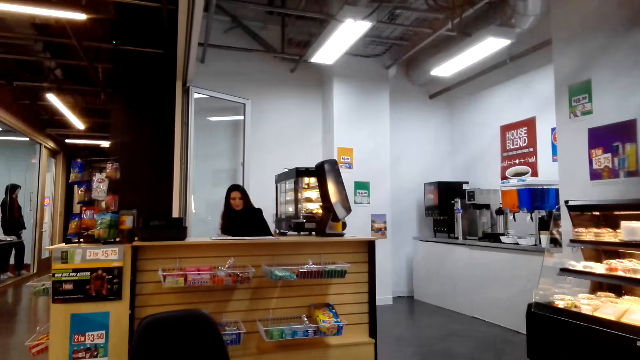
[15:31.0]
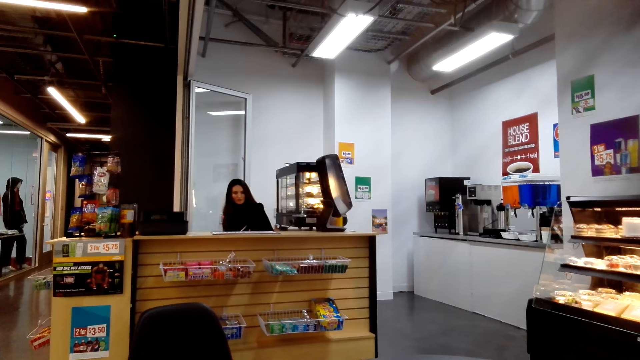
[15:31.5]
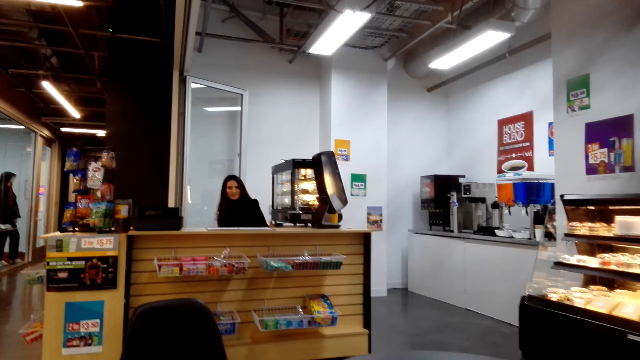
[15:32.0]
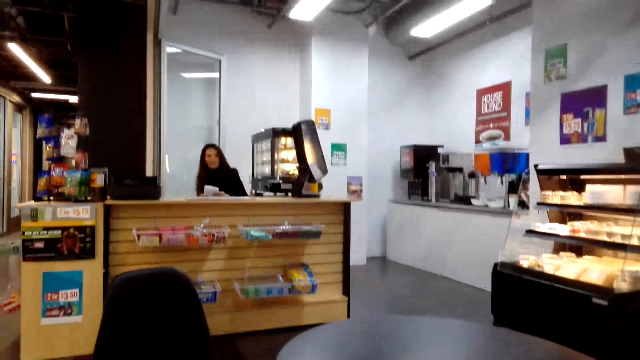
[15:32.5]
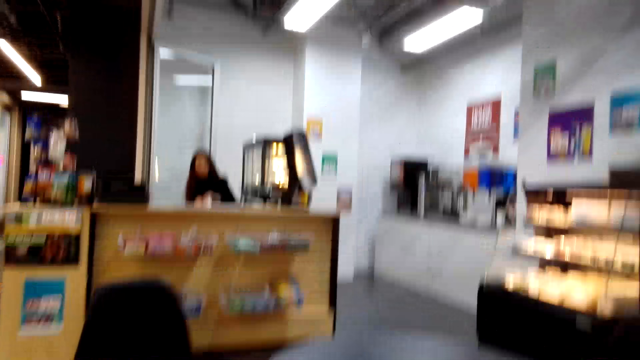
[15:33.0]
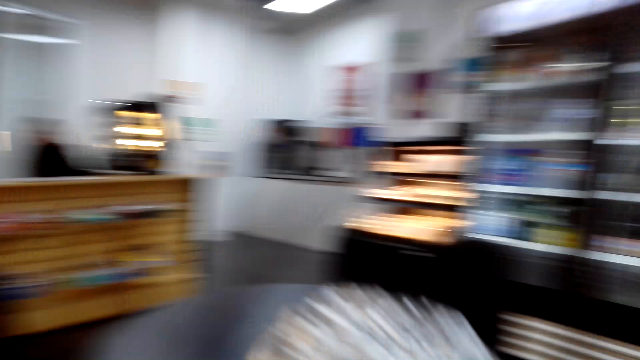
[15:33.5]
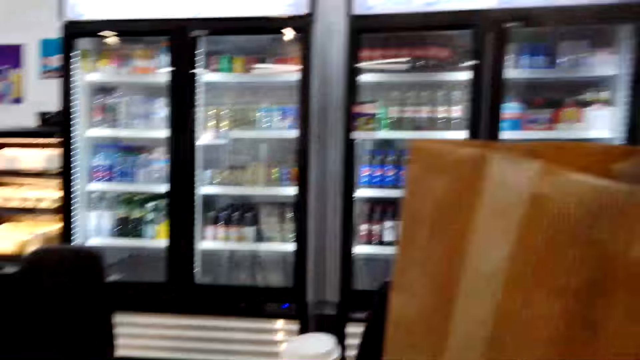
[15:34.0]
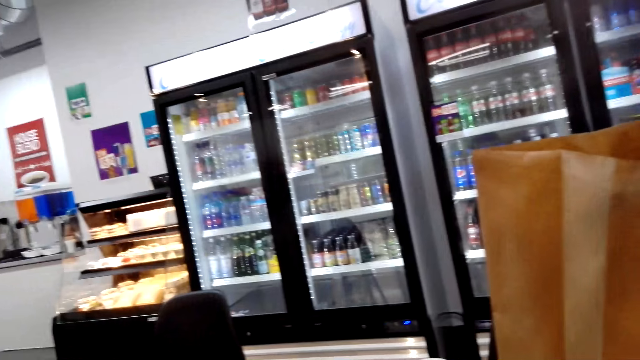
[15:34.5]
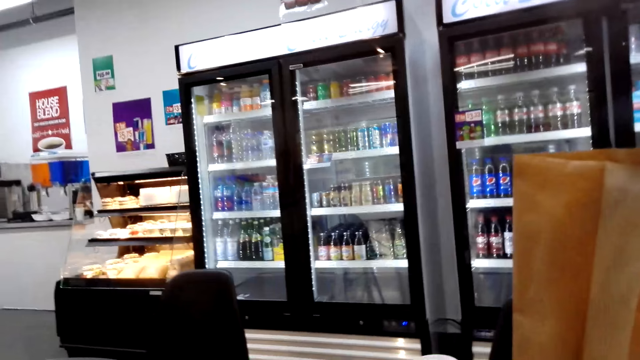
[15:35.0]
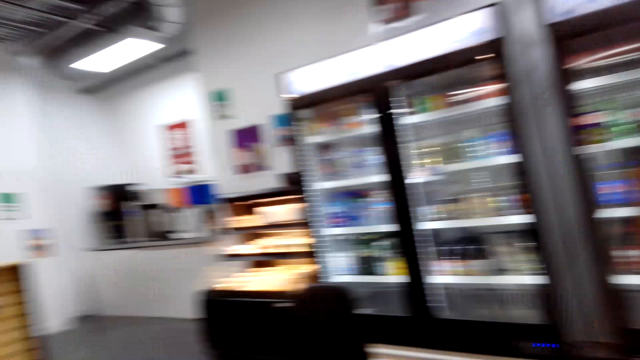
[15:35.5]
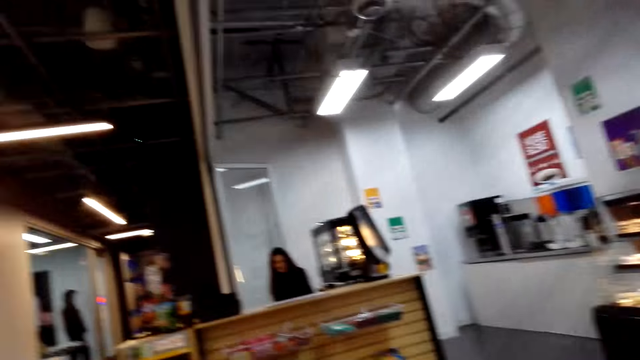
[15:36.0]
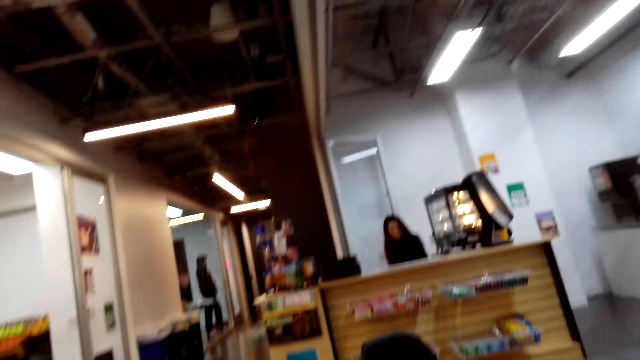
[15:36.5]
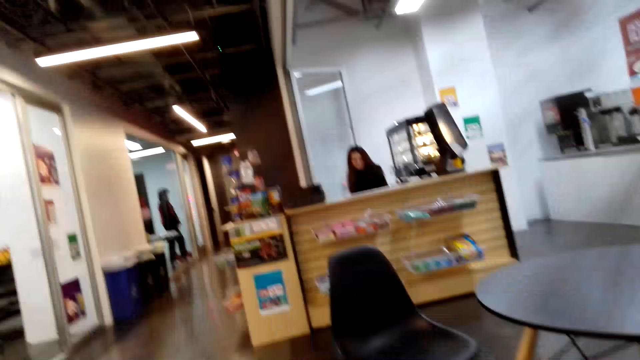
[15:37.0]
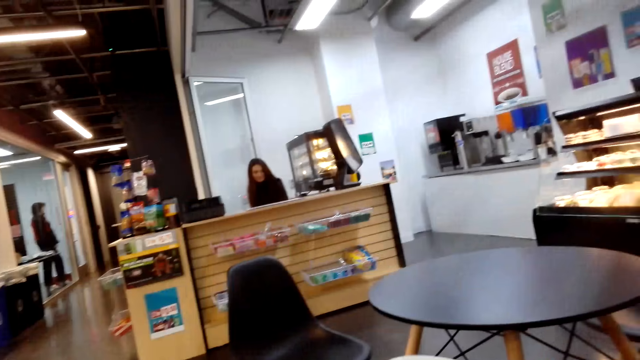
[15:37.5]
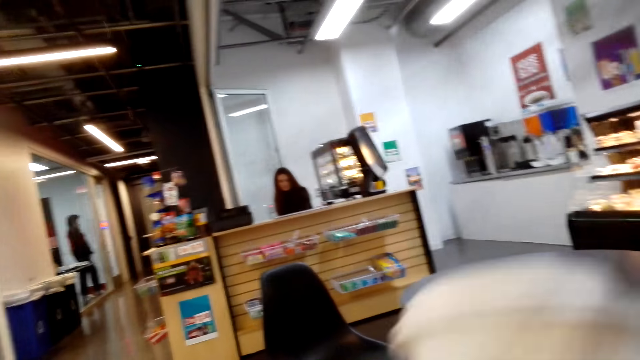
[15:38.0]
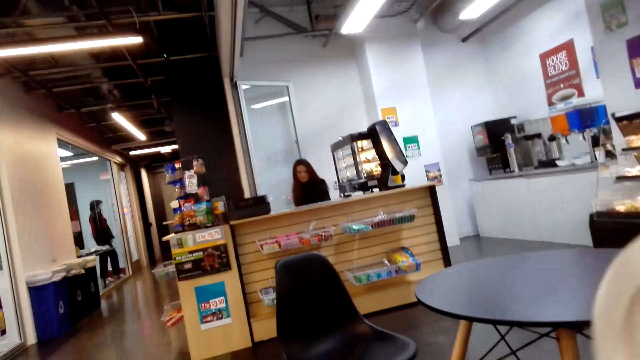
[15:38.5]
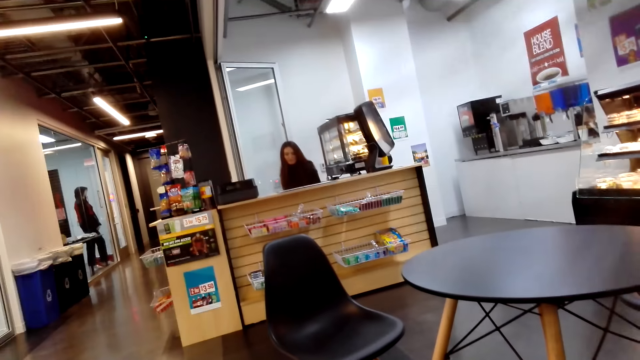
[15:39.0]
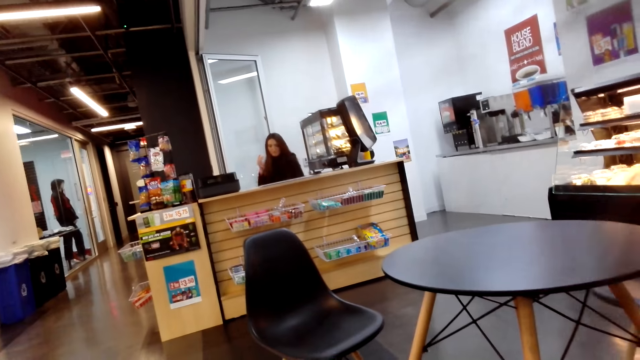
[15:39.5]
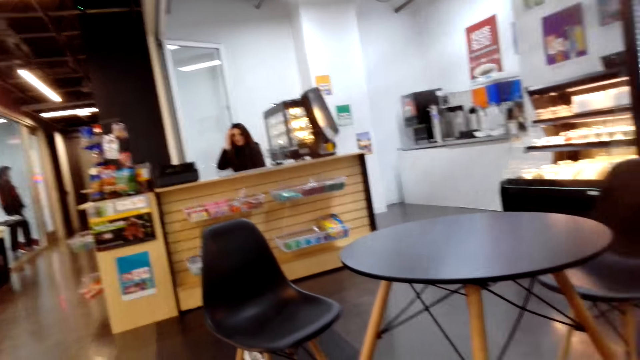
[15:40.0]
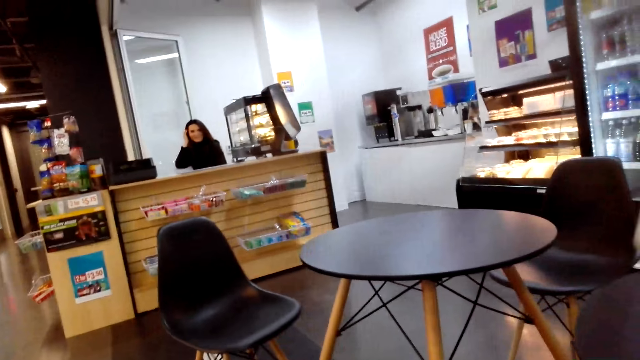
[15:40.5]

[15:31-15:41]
The camera wearer moves her hand.

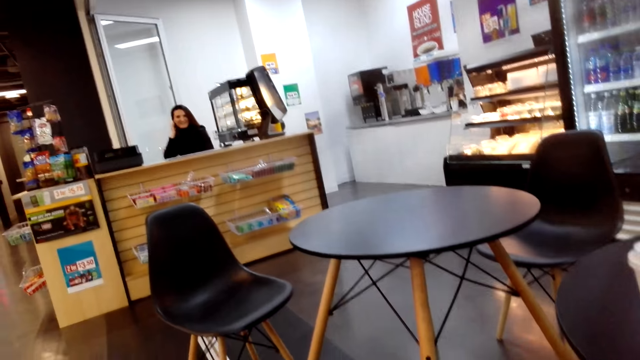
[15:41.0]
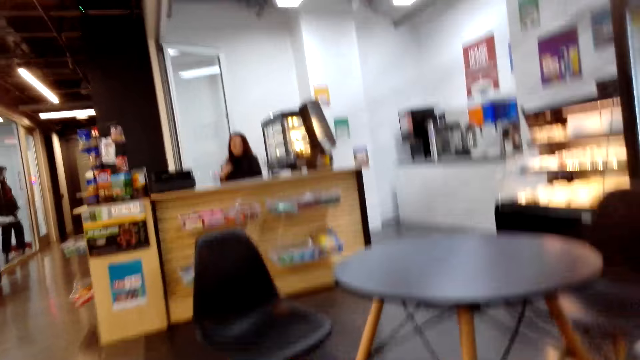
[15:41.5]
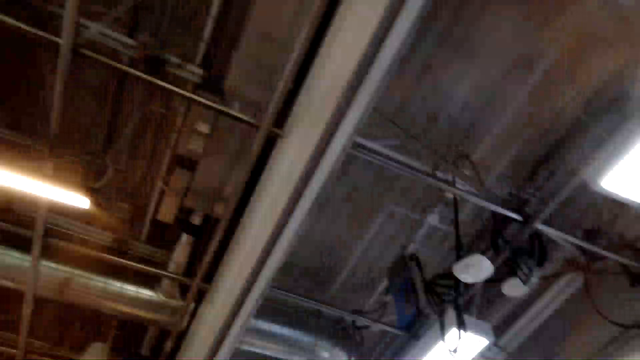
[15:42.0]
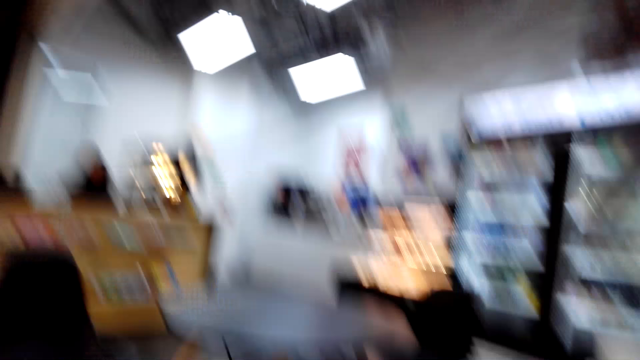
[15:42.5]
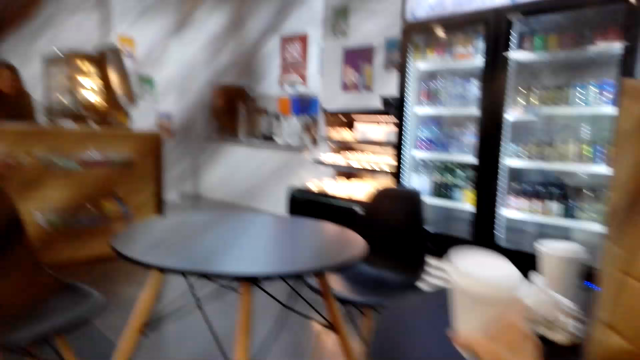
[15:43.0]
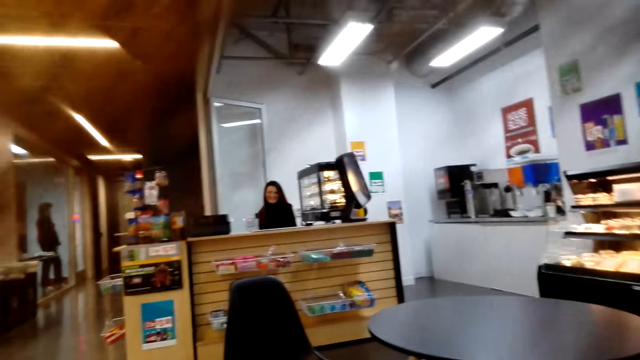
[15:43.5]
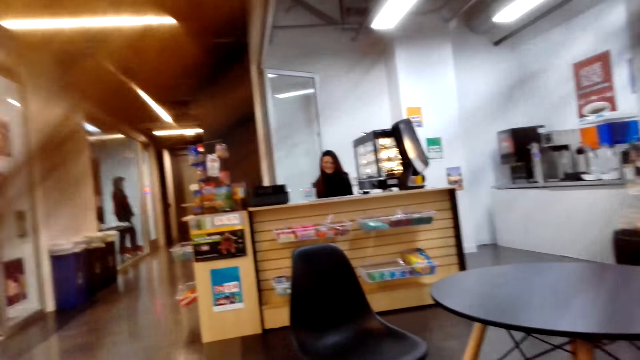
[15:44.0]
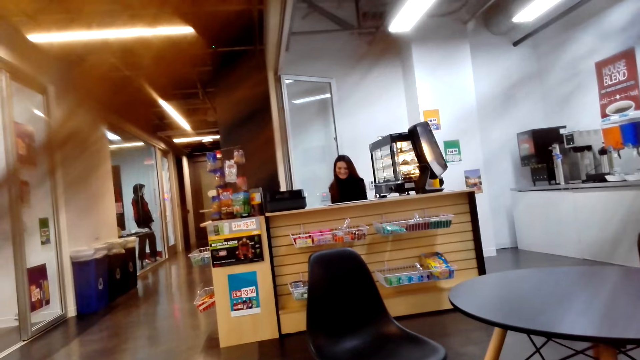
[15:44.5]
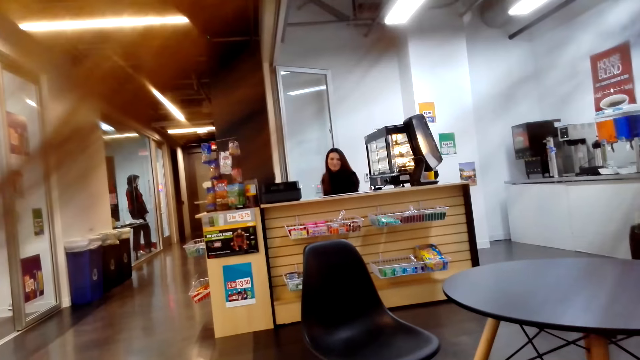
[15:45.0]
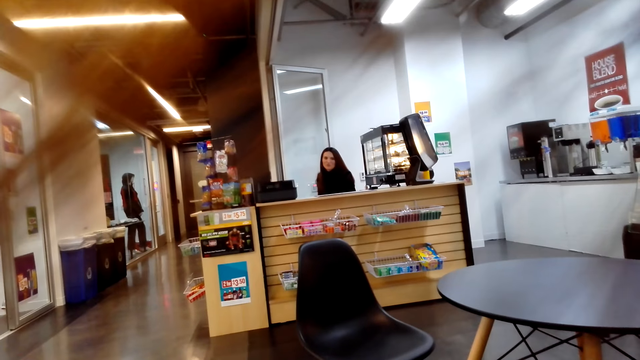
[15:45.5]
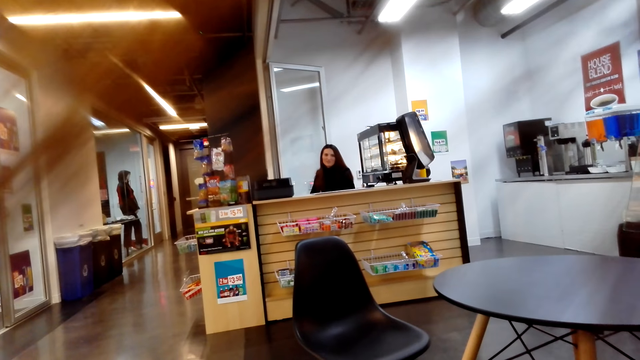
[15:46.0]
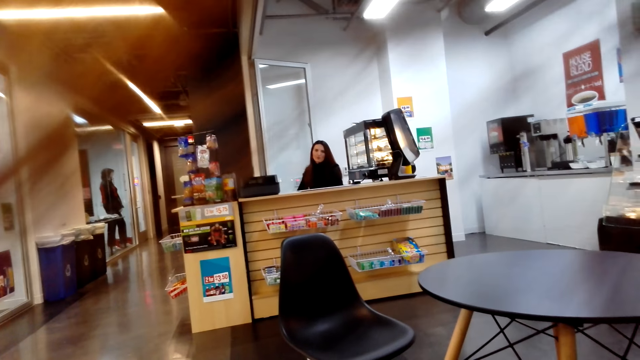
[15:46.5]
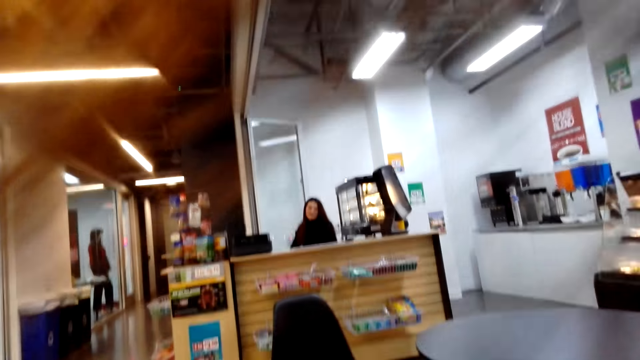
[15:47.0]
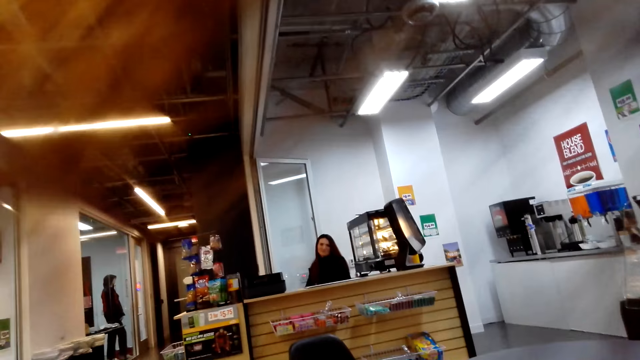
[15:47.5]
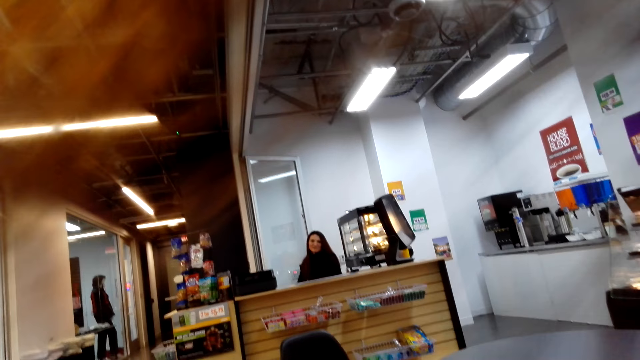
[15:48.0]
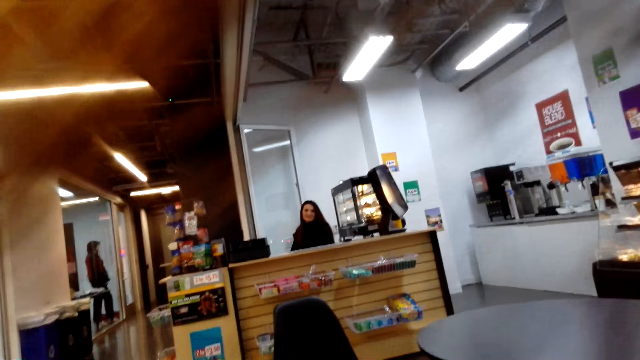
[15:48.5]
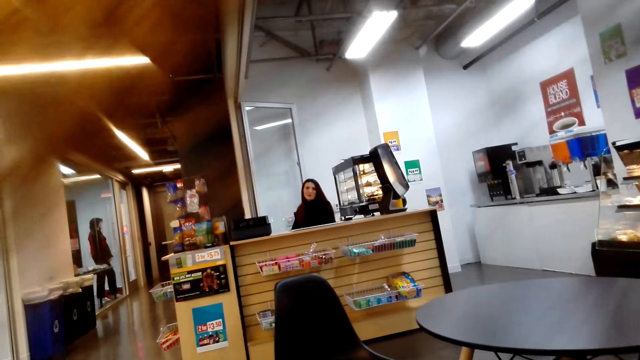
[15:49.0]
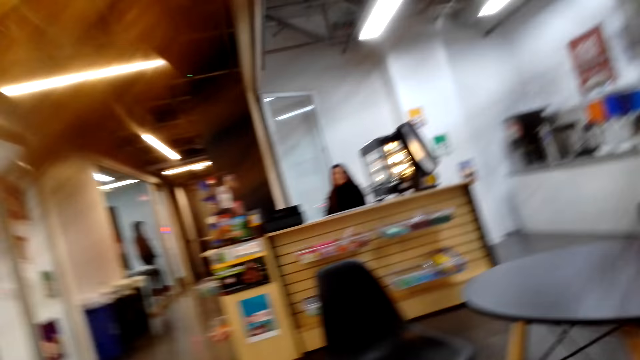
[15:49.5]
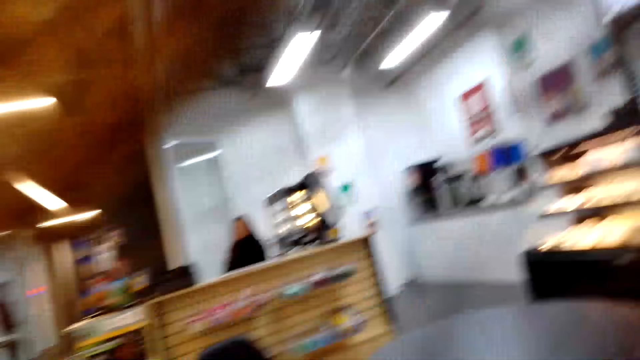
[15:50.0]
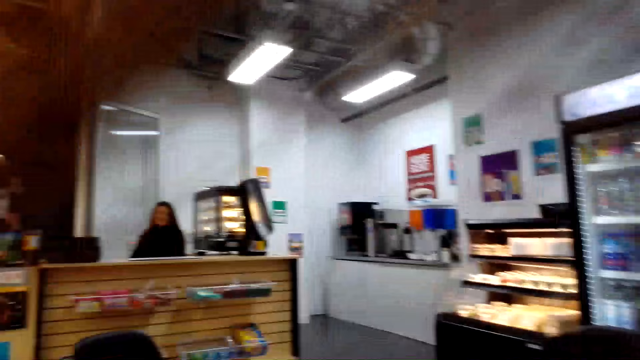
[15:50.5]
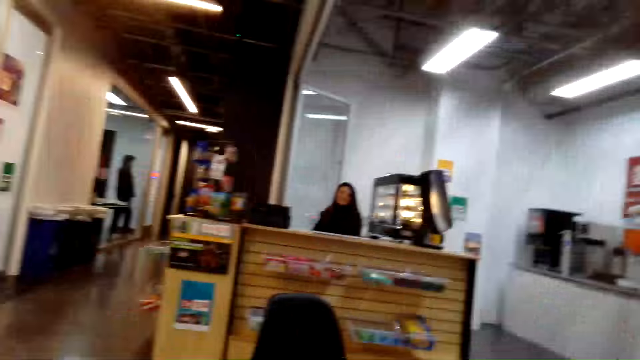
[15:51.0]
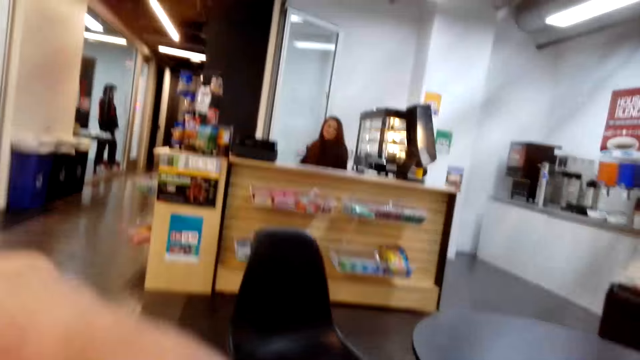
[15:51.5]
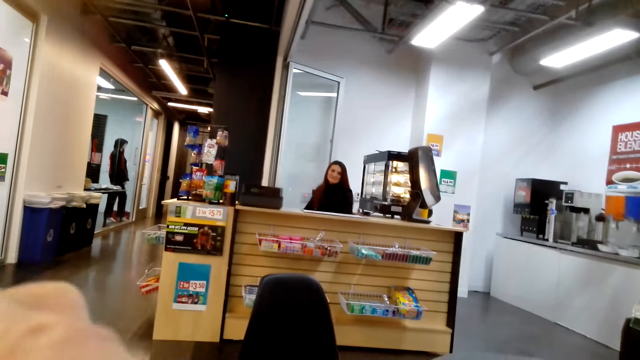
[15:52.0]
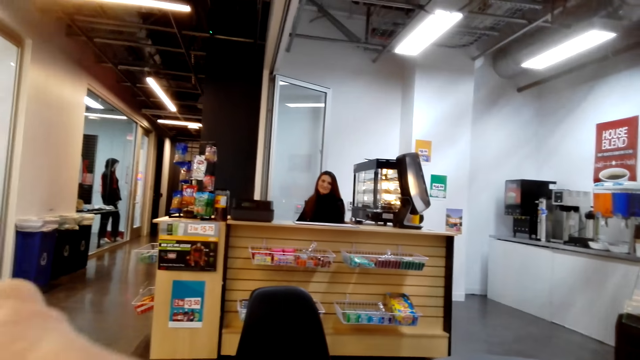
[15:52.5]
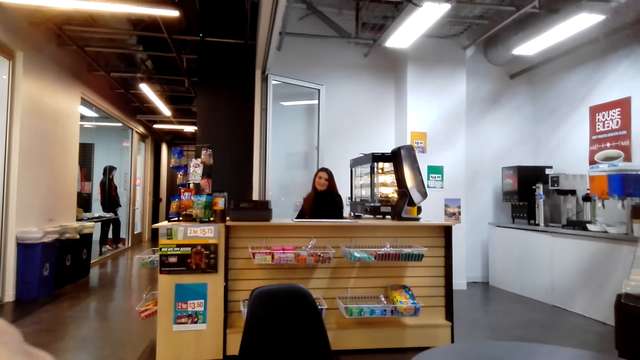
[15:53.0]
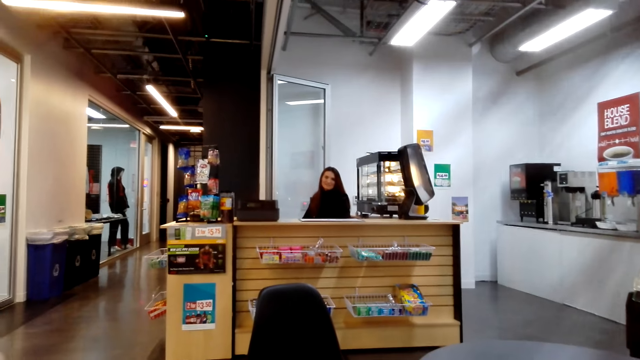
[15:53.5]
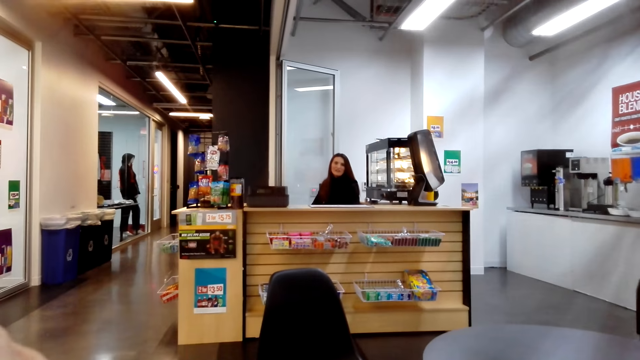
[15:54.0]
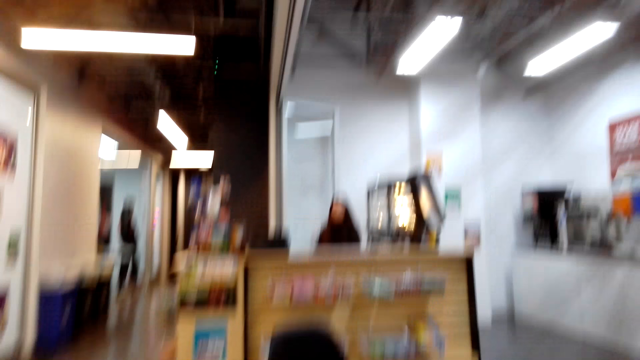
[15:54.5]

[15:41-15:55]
The camera wearer puts the disposable coffee mugs on the table. They converse with the cashier.
